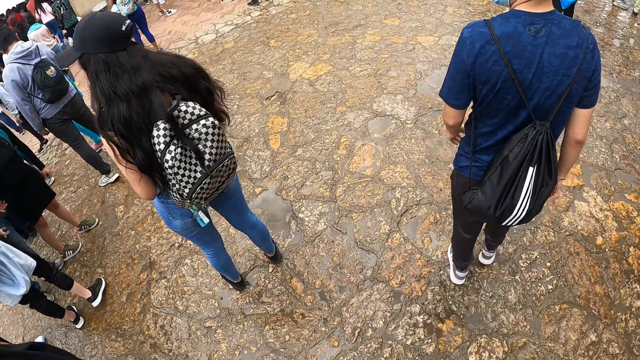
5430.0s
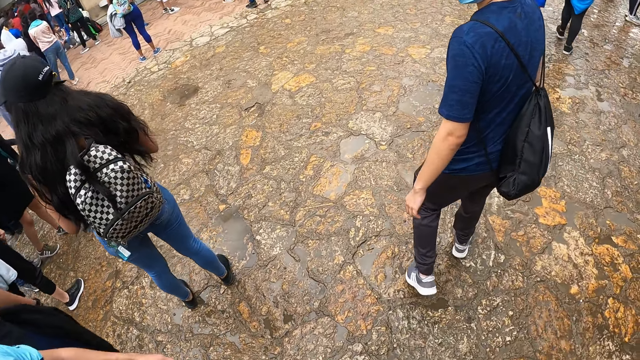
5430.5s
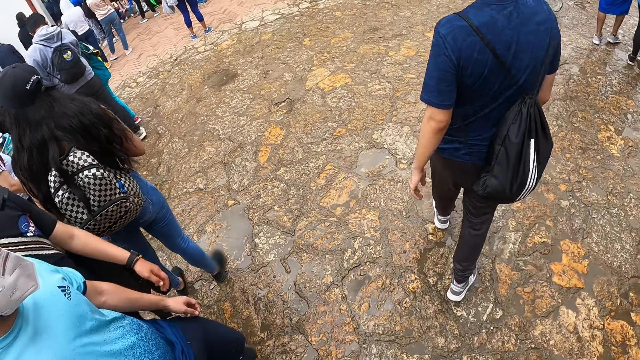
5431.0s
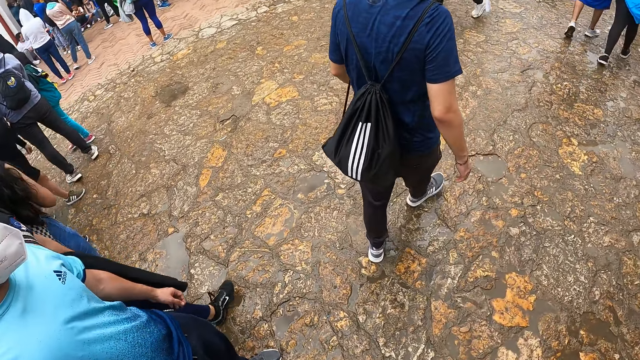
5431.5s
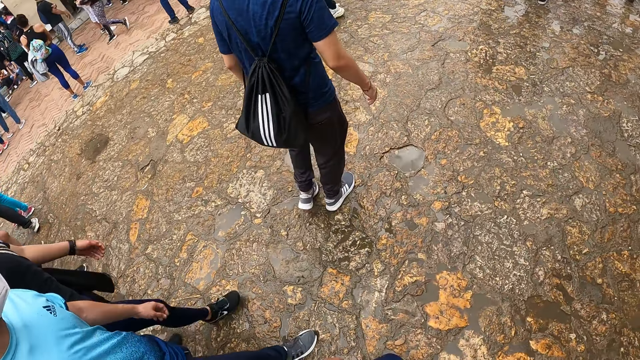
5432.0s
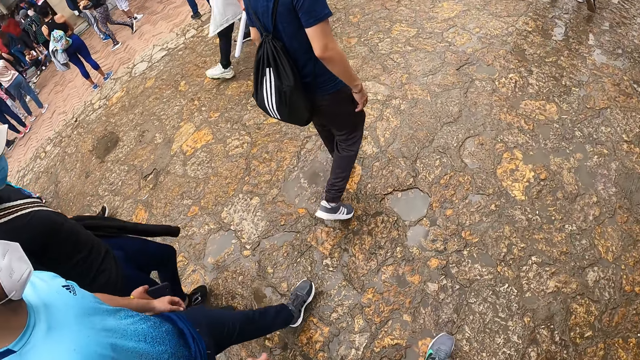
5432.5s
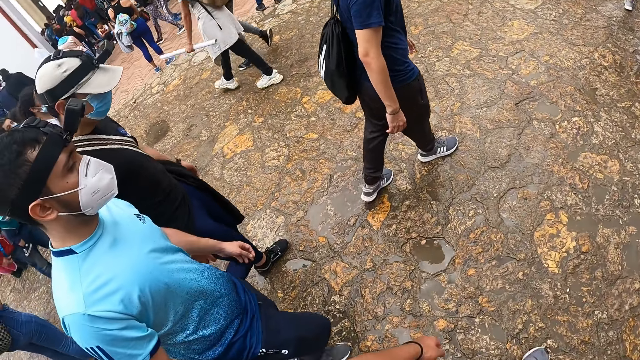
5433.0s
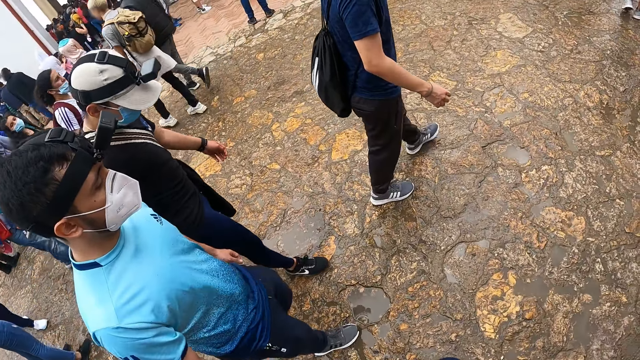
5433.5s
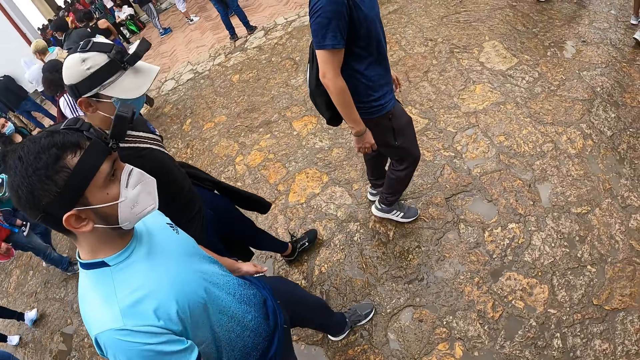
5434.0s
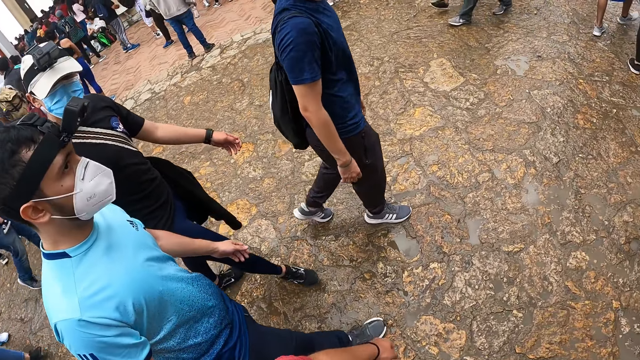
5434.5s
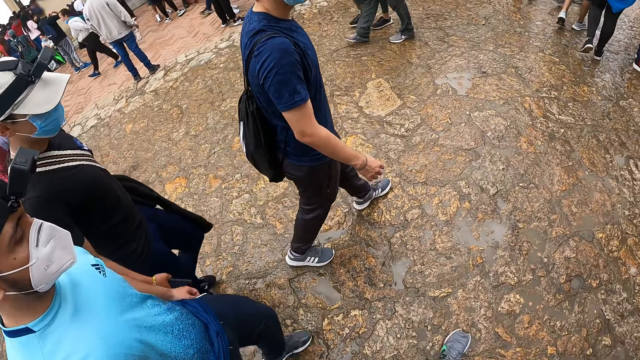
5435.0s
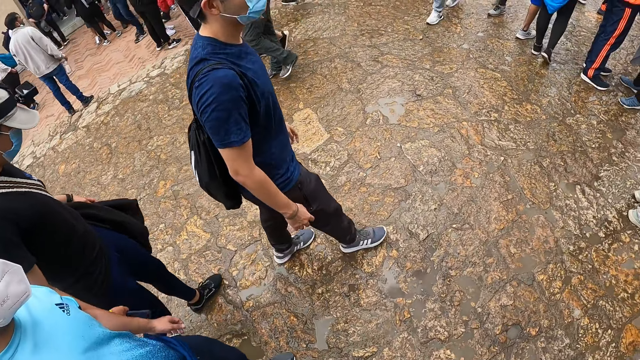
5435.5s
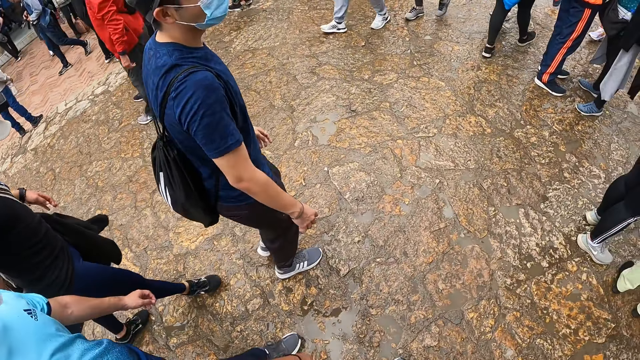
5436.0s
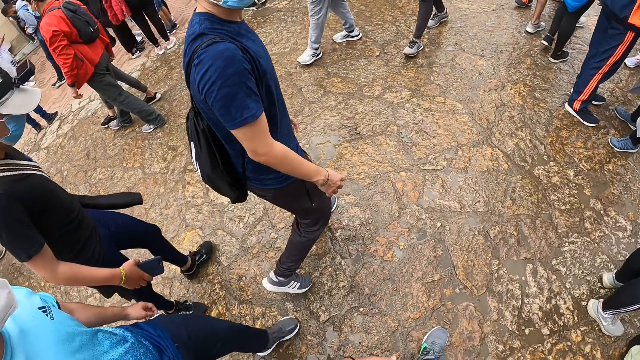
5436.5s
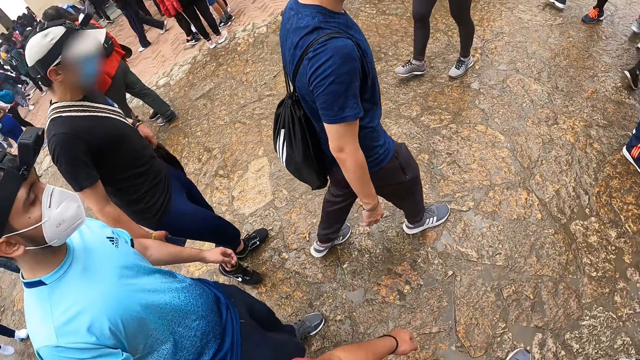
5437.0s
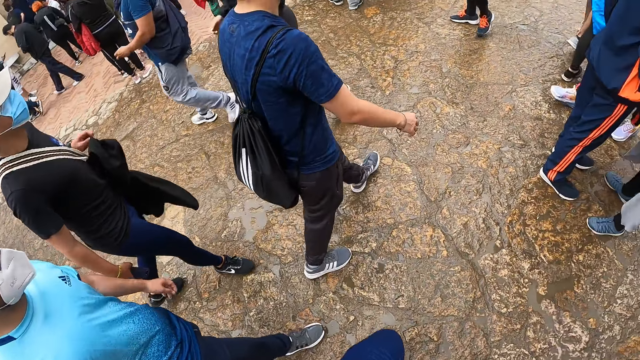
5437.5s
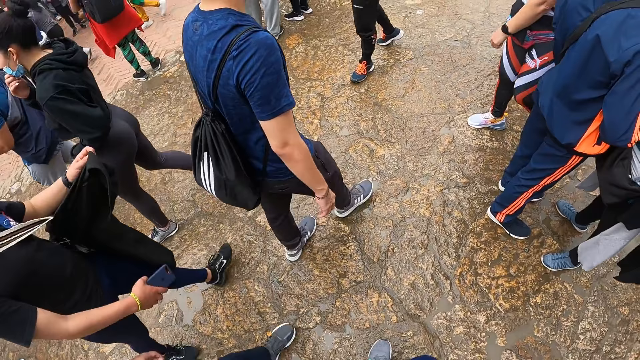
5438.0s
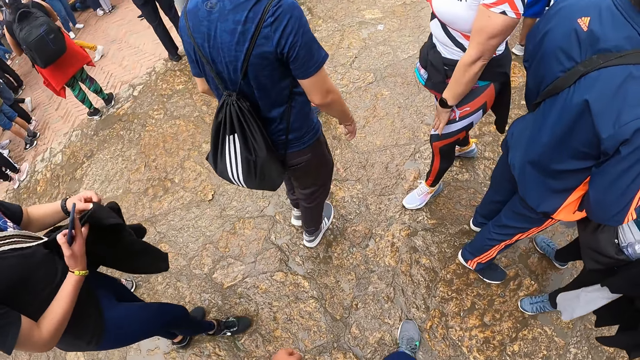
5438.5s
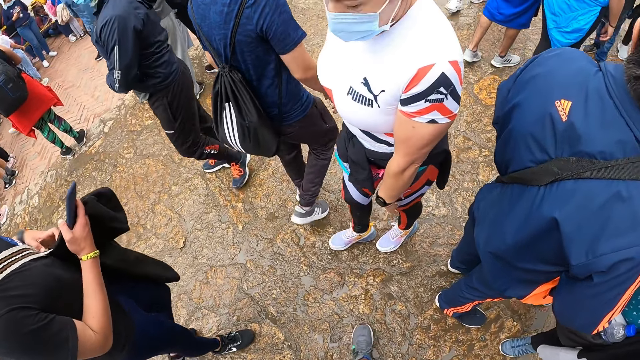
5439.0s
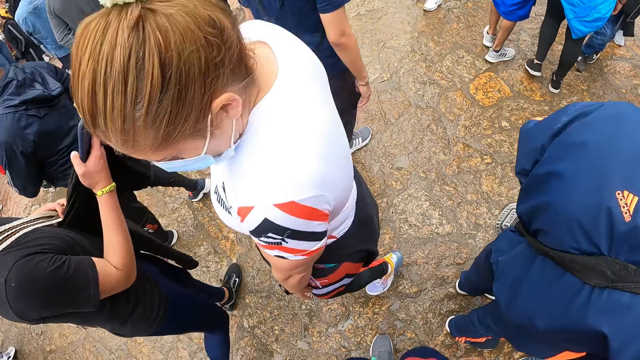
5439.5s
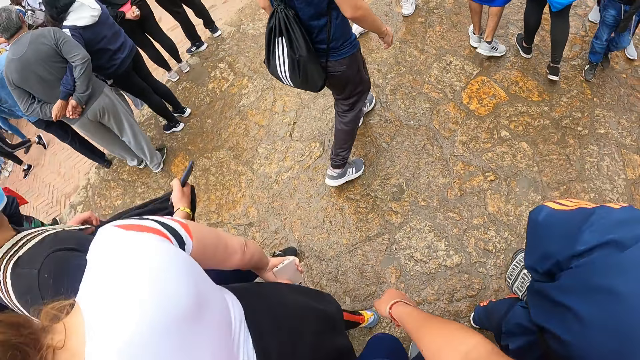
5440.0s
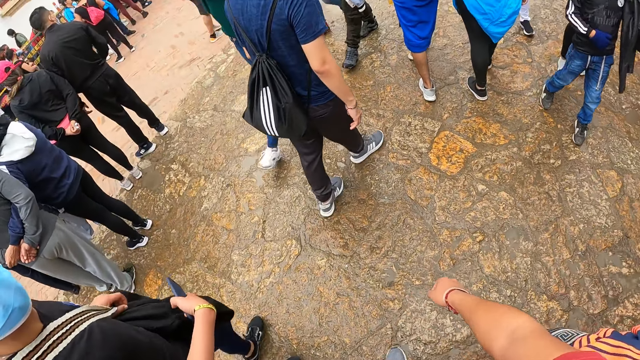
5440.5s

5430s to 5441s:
The man adjusts a jacket with both hands.

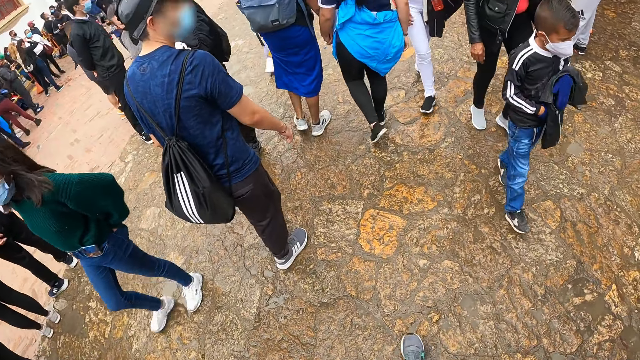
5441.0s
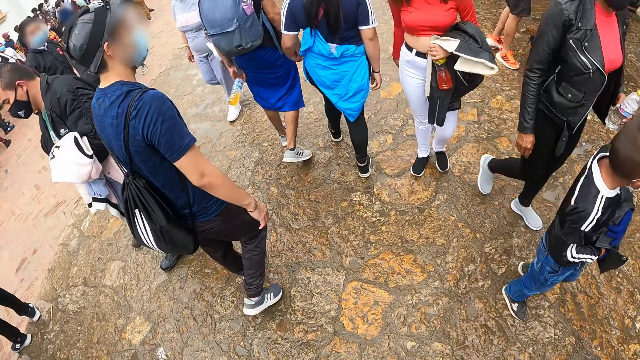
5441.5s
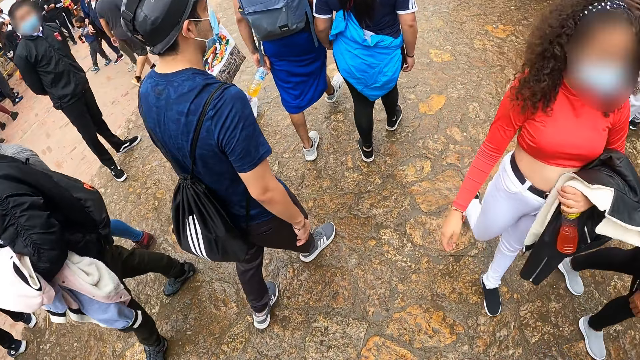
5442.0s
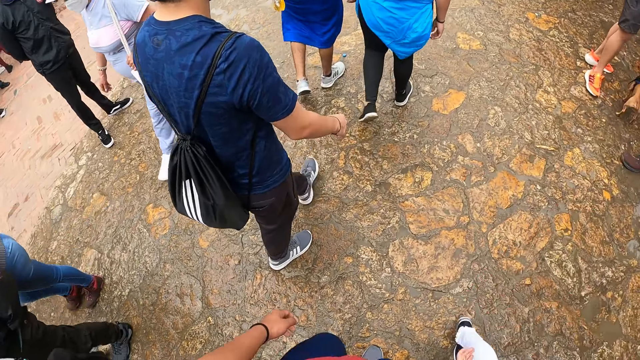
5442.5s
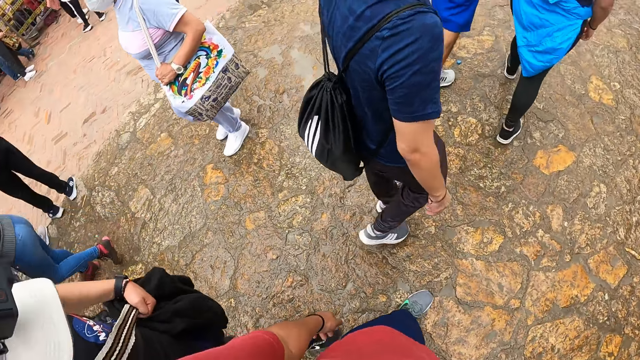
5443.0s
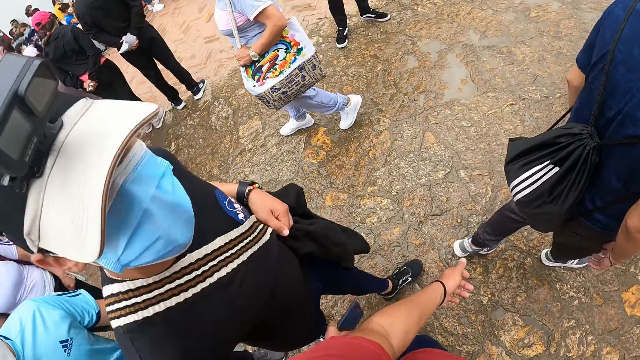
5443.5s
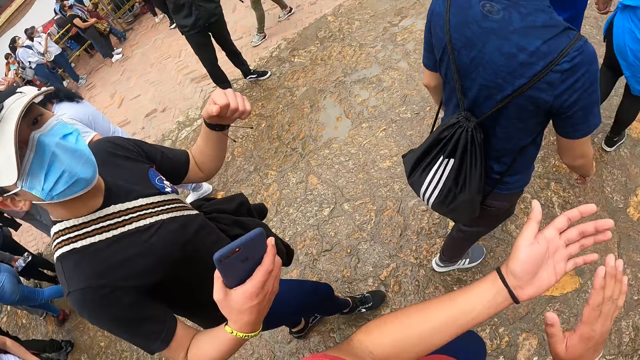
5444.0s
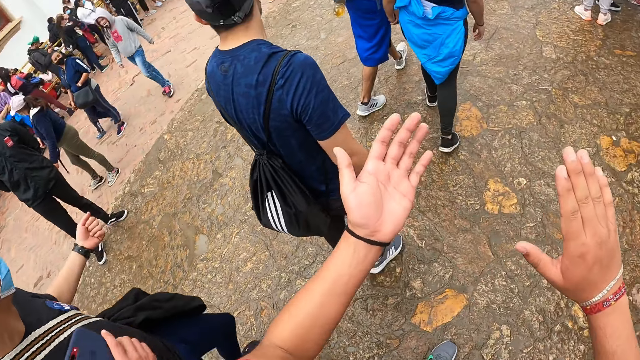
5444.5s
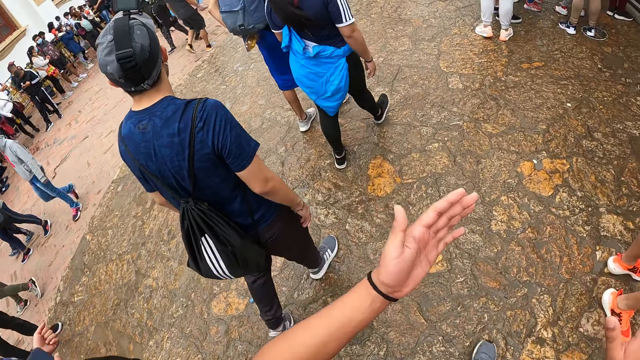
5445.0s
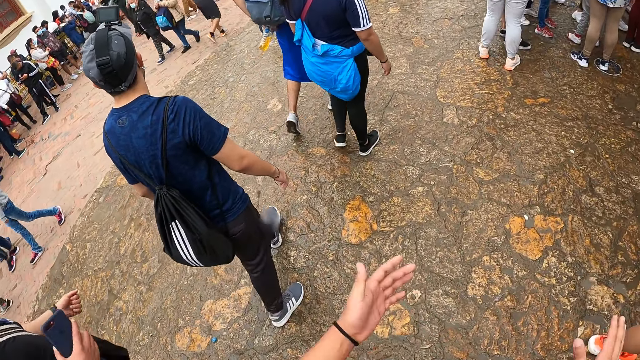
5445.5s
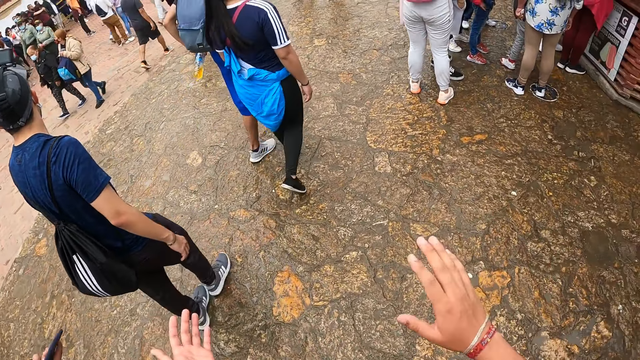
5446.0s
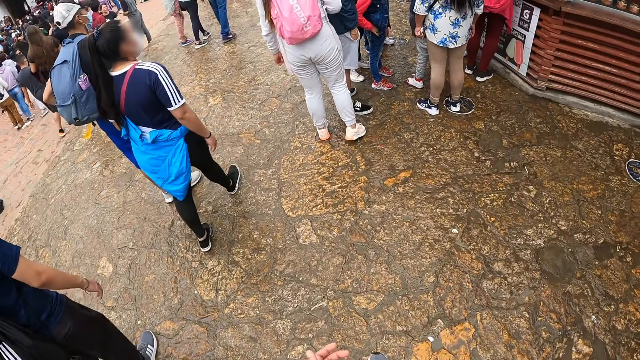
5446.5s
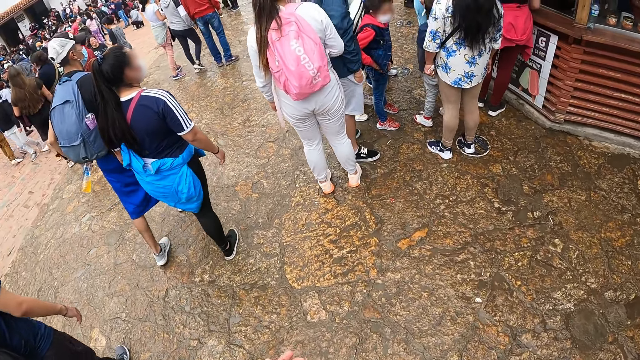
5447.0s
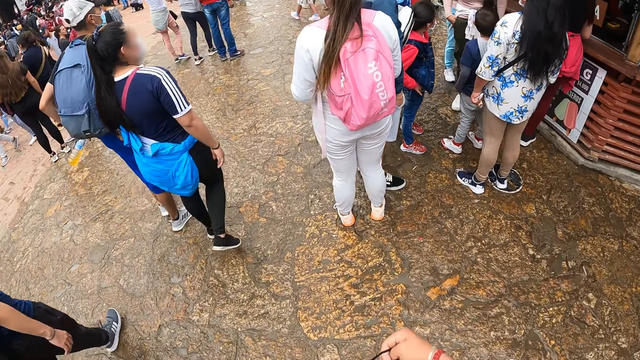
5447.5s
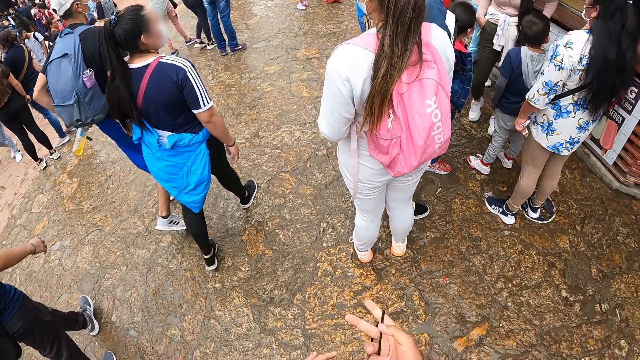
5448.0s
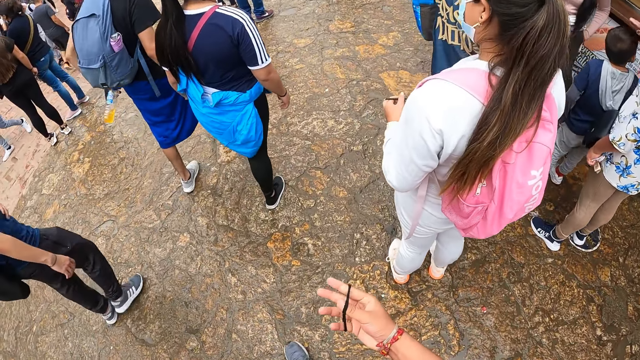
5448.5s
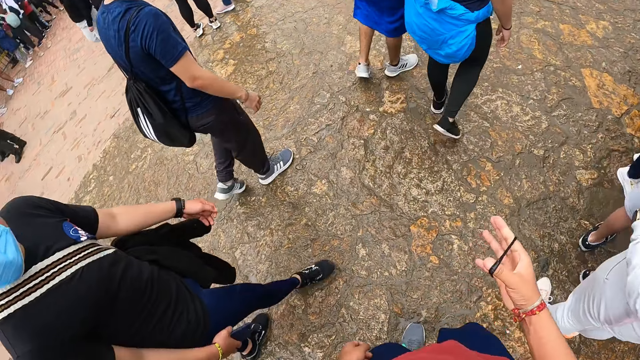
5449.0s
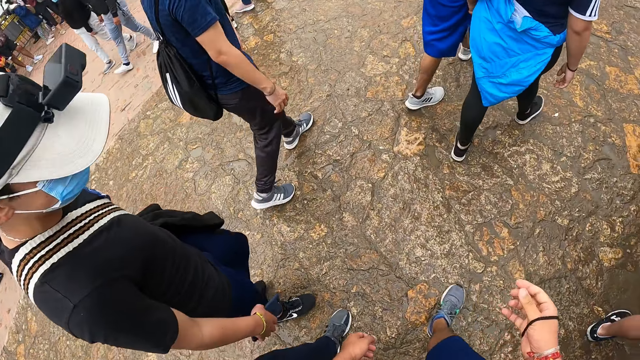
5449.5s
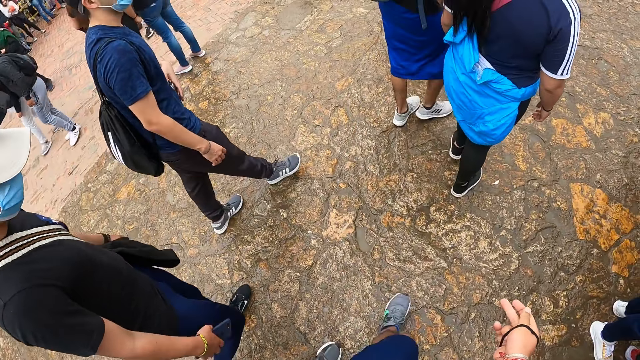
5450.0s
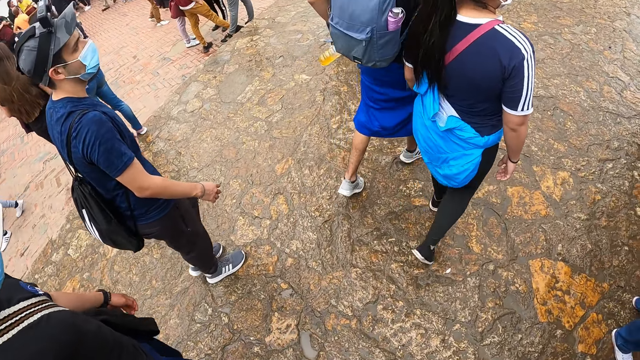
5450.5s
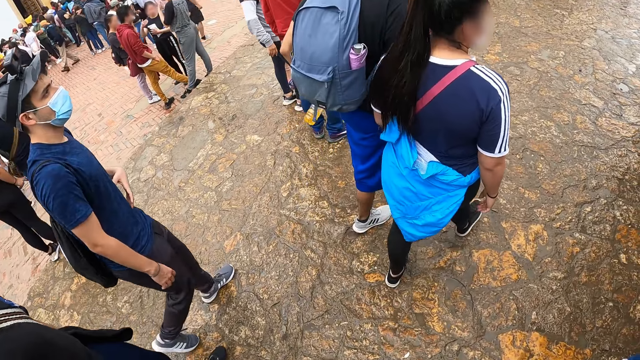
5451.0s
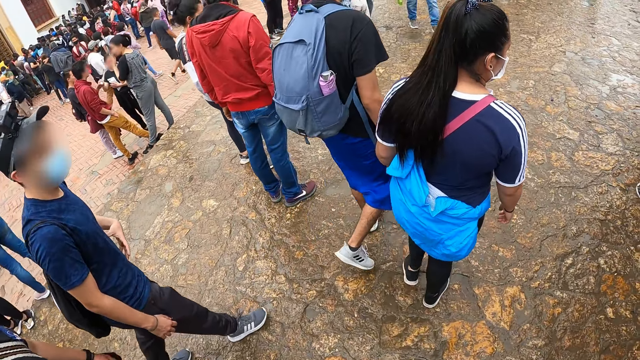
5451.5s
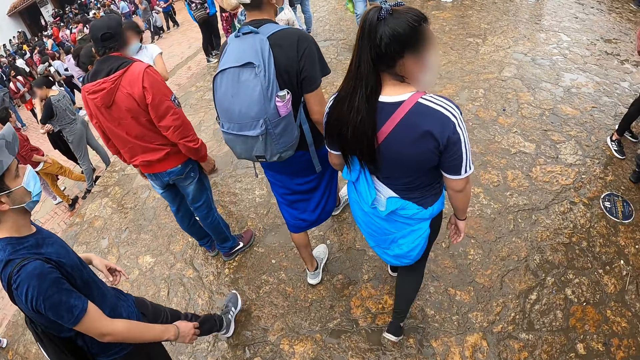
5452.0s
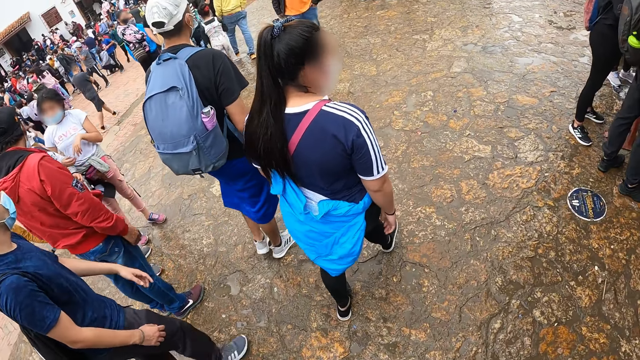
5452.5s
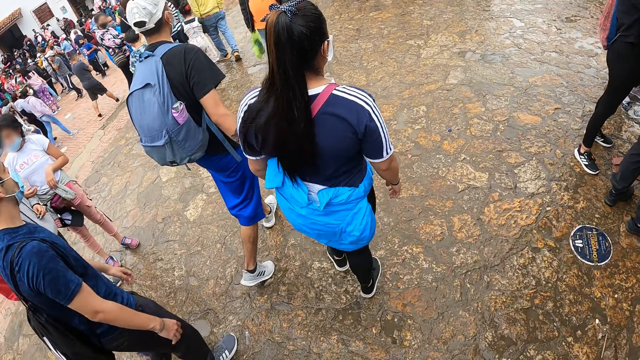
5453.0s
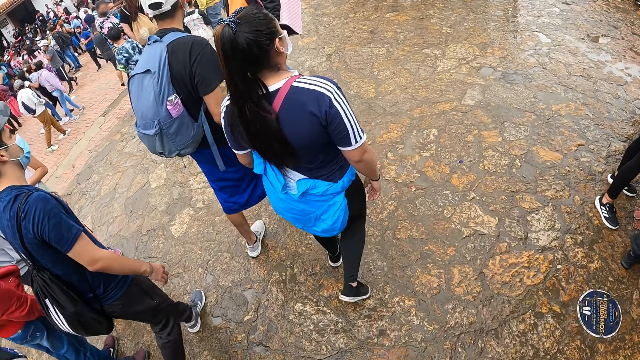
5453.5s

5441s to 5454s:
A man interacts with the camera wearer. The camera wearer claps his hands. He walks on the pavement. He puts a wristband on his right hand. He walks on the pavement.
